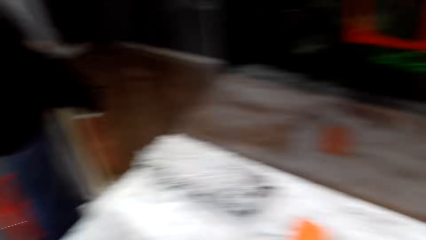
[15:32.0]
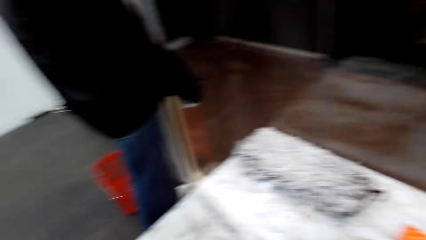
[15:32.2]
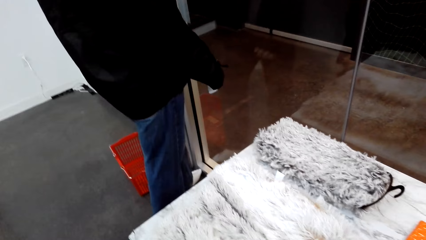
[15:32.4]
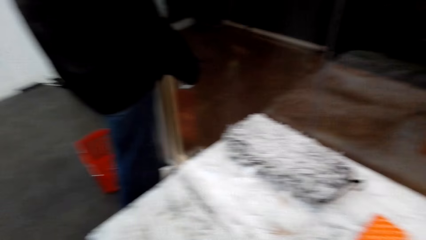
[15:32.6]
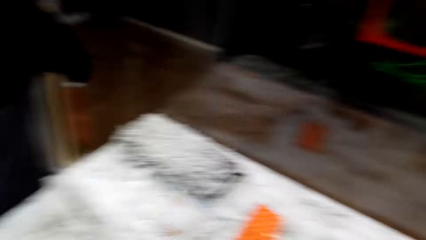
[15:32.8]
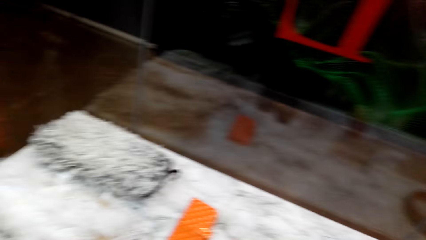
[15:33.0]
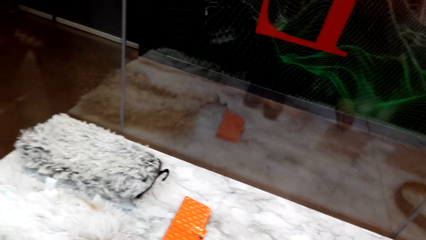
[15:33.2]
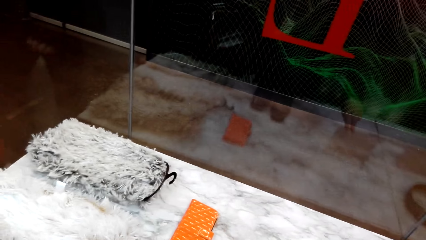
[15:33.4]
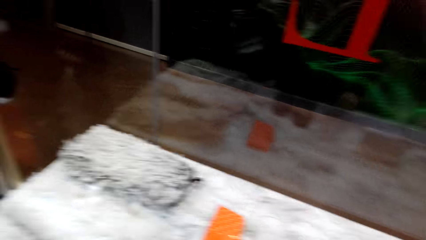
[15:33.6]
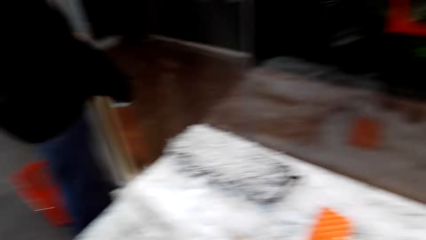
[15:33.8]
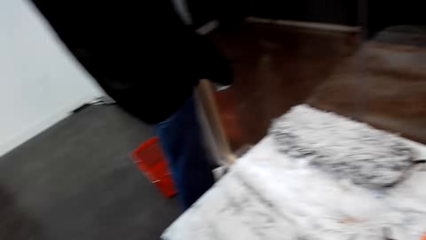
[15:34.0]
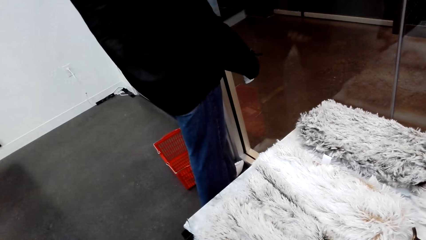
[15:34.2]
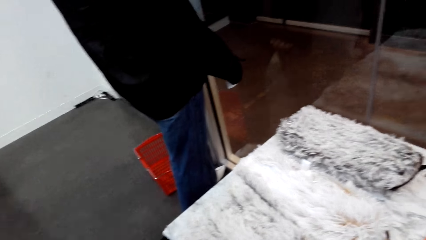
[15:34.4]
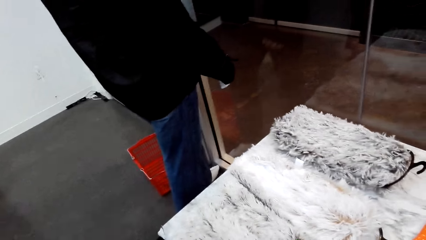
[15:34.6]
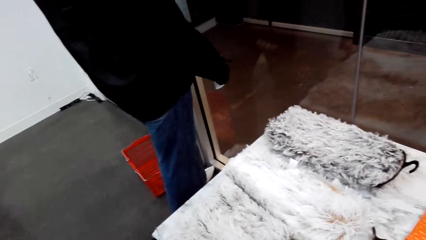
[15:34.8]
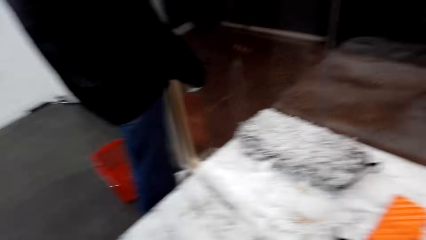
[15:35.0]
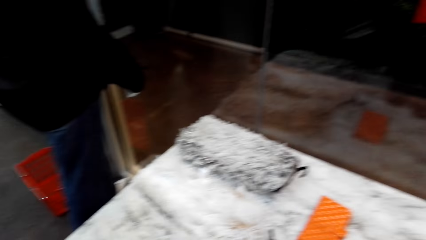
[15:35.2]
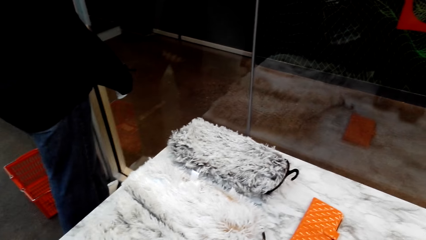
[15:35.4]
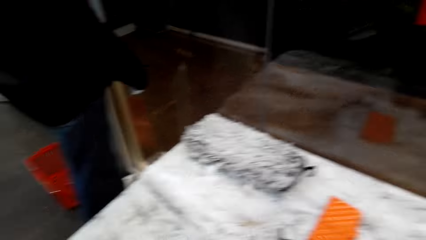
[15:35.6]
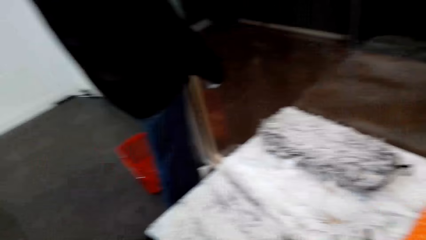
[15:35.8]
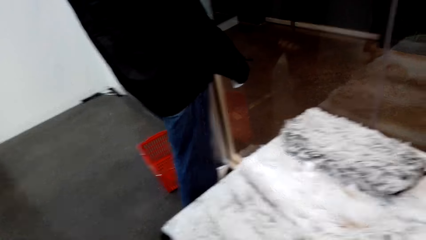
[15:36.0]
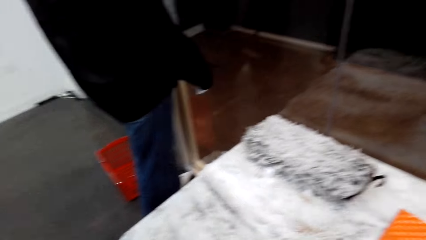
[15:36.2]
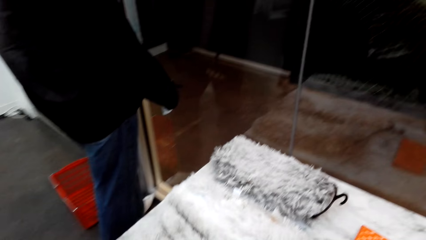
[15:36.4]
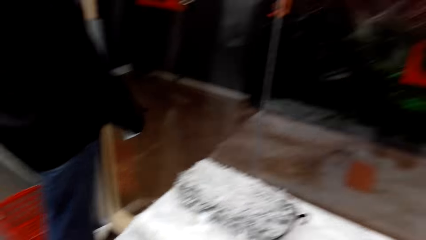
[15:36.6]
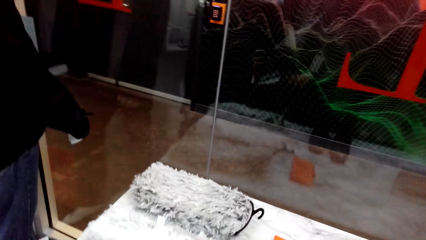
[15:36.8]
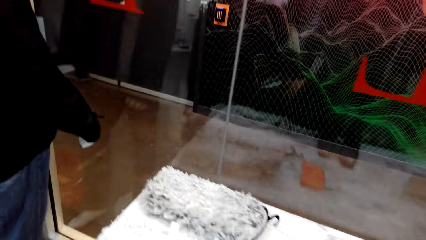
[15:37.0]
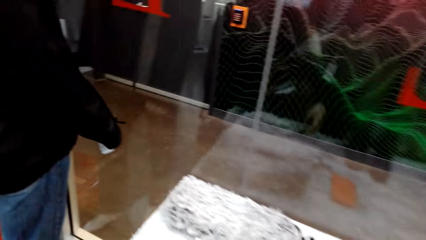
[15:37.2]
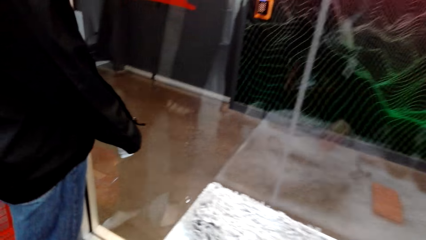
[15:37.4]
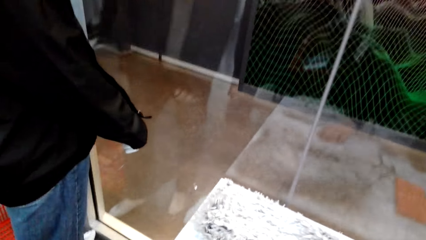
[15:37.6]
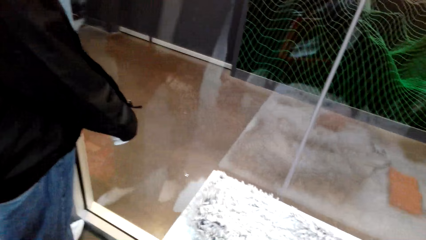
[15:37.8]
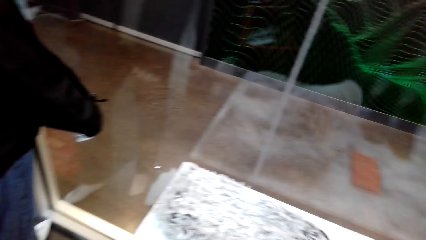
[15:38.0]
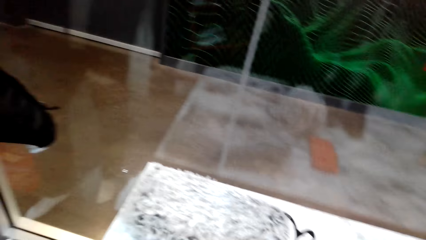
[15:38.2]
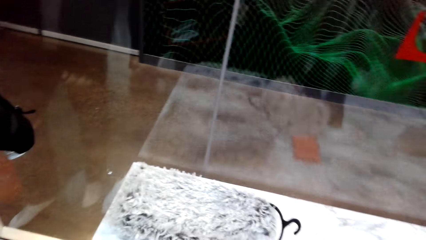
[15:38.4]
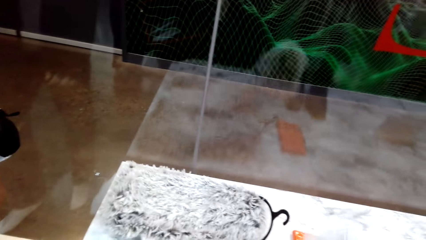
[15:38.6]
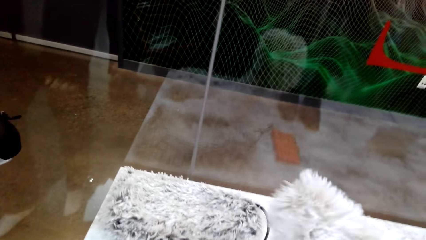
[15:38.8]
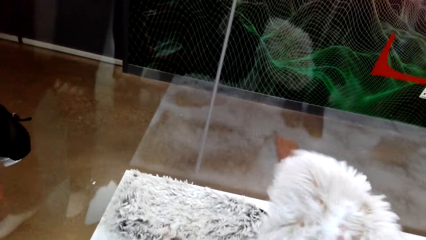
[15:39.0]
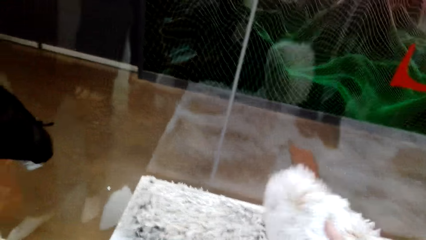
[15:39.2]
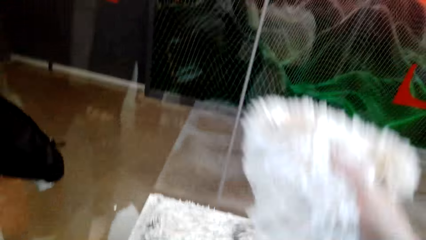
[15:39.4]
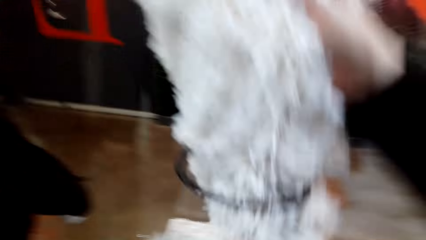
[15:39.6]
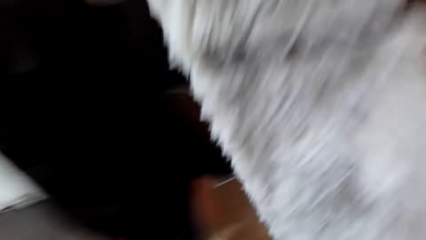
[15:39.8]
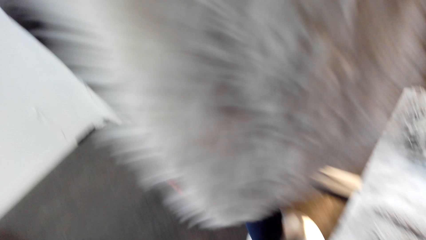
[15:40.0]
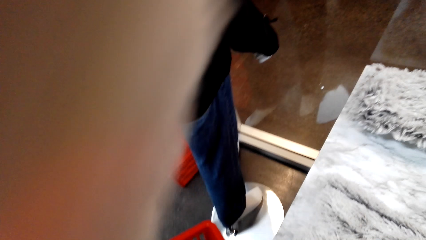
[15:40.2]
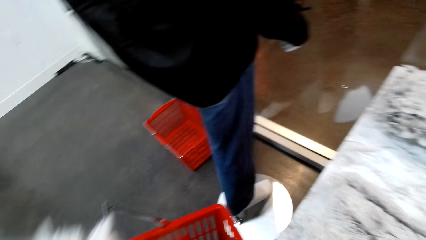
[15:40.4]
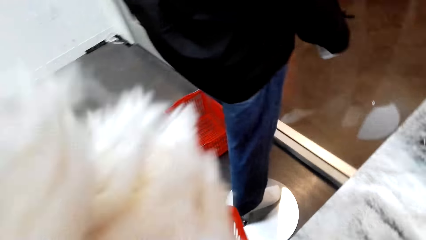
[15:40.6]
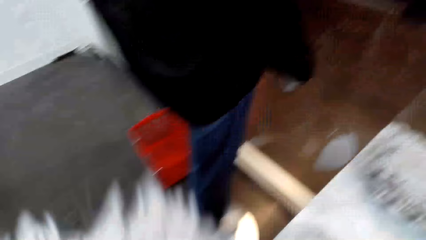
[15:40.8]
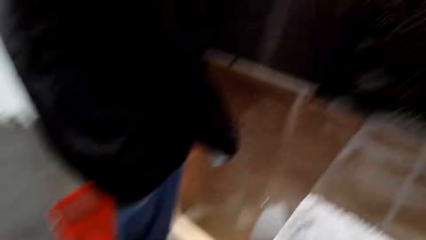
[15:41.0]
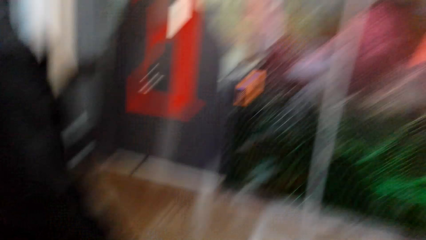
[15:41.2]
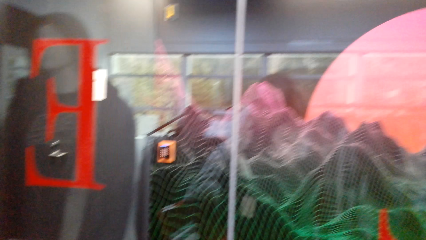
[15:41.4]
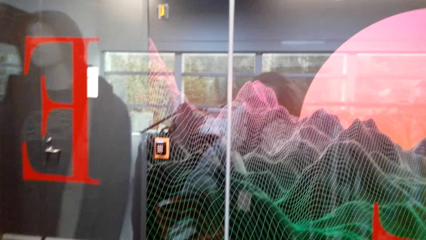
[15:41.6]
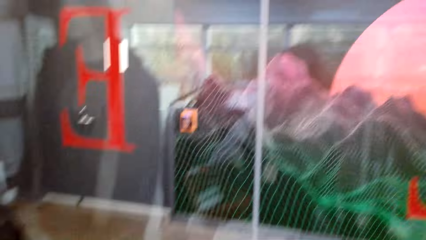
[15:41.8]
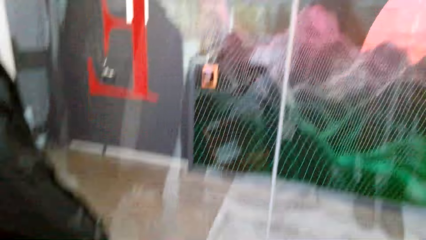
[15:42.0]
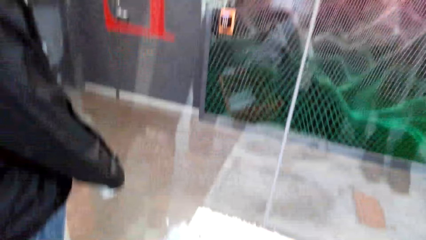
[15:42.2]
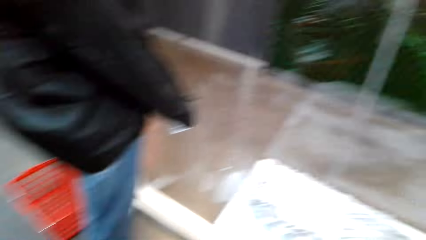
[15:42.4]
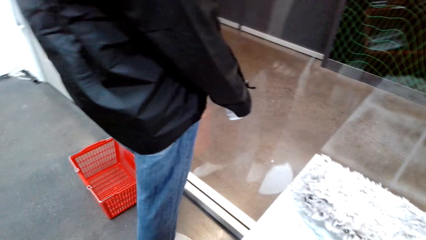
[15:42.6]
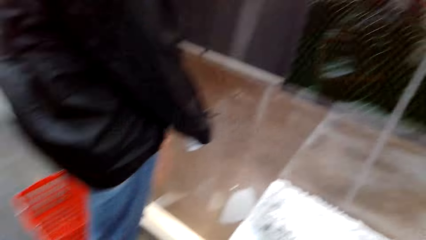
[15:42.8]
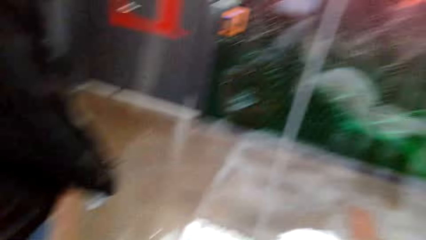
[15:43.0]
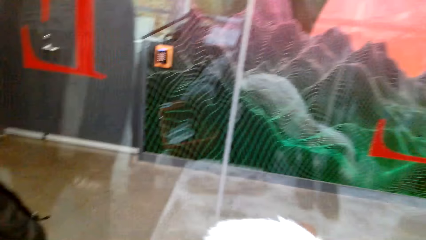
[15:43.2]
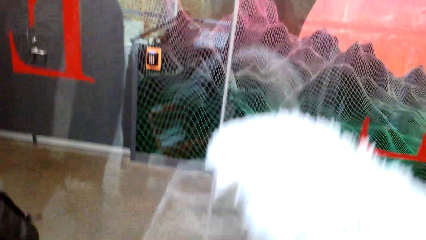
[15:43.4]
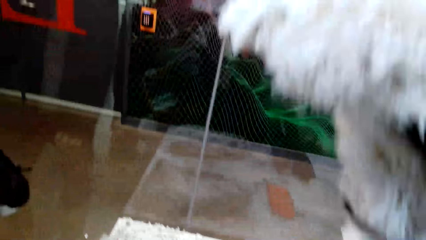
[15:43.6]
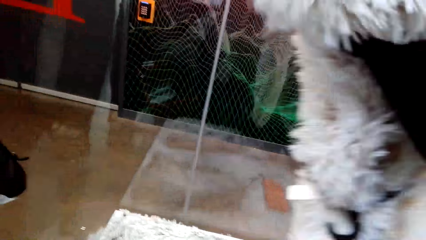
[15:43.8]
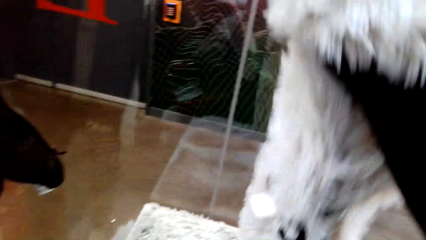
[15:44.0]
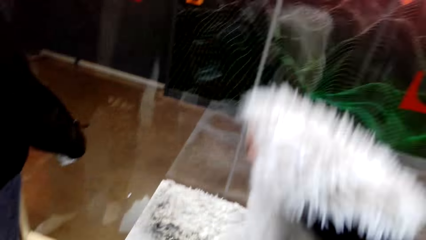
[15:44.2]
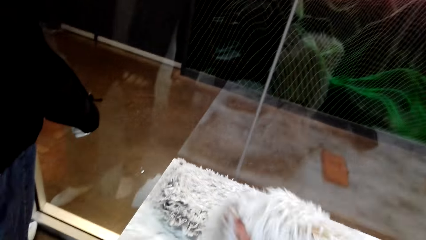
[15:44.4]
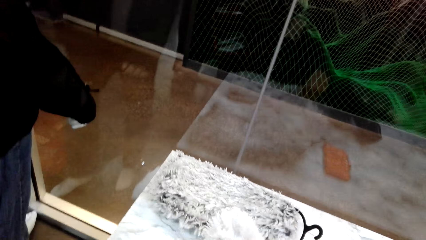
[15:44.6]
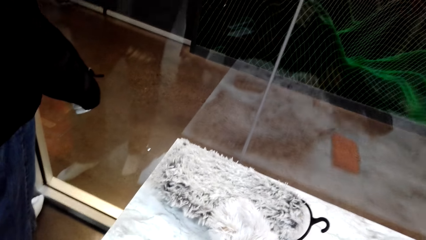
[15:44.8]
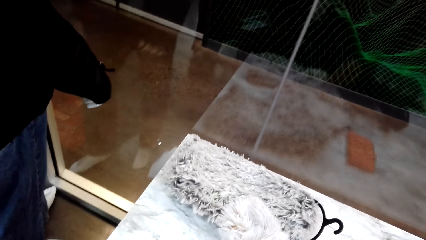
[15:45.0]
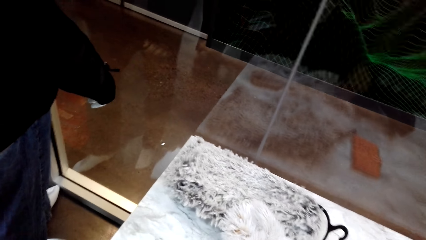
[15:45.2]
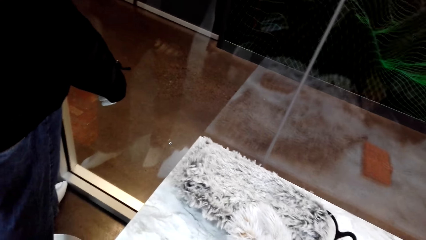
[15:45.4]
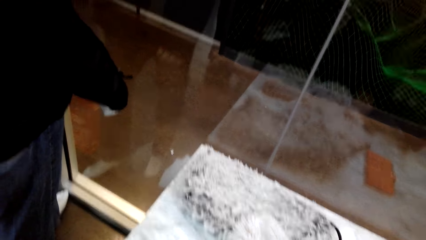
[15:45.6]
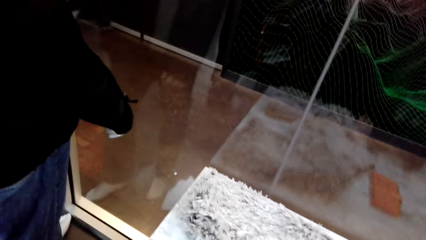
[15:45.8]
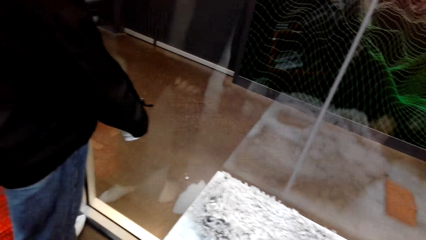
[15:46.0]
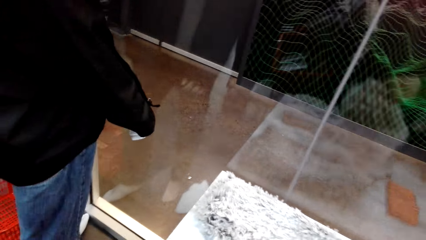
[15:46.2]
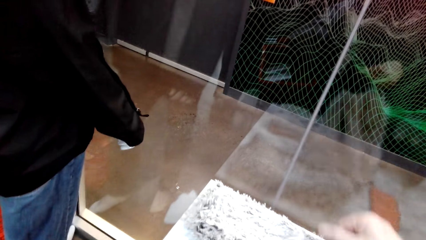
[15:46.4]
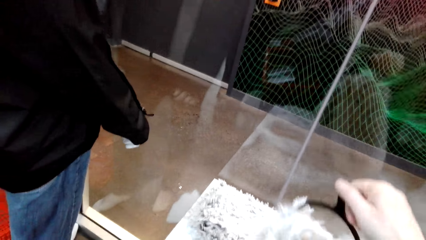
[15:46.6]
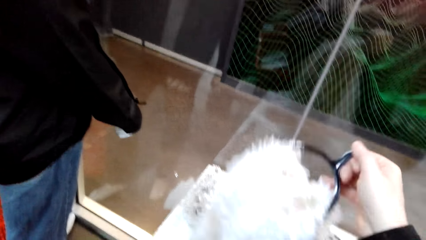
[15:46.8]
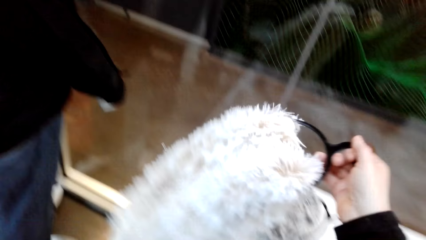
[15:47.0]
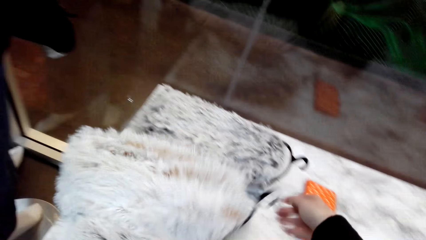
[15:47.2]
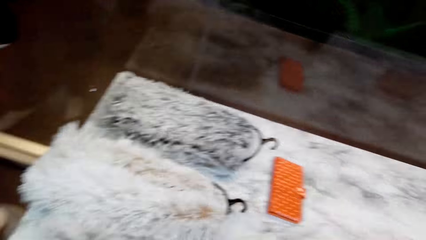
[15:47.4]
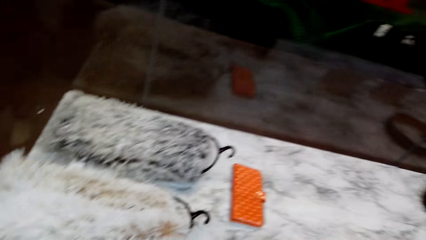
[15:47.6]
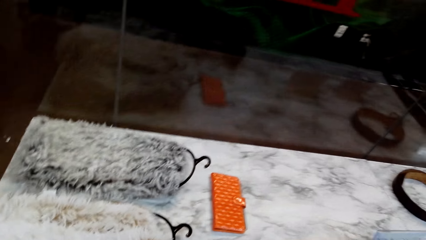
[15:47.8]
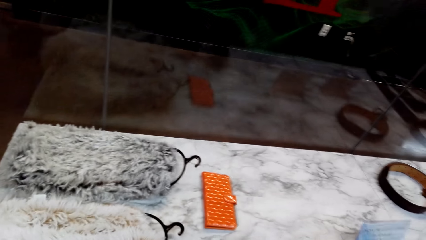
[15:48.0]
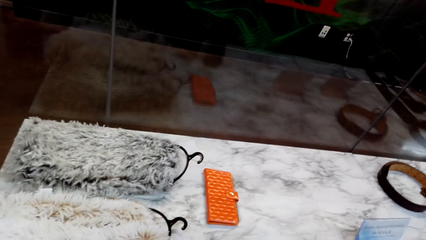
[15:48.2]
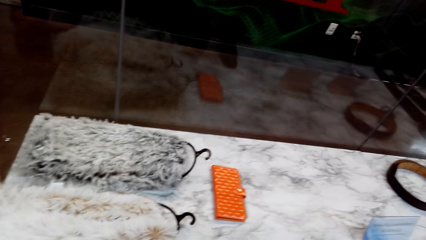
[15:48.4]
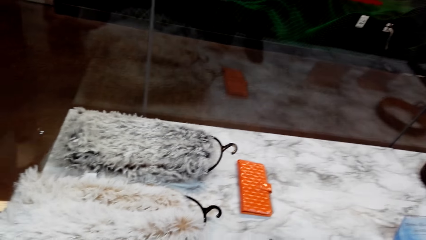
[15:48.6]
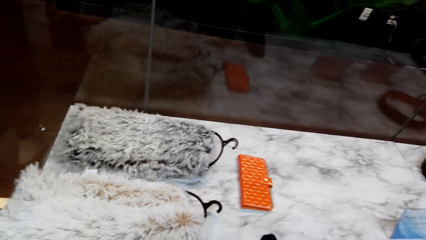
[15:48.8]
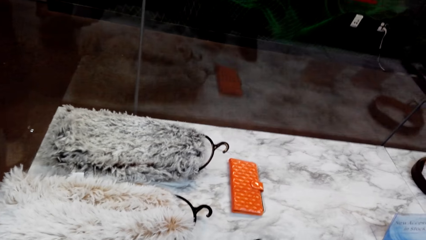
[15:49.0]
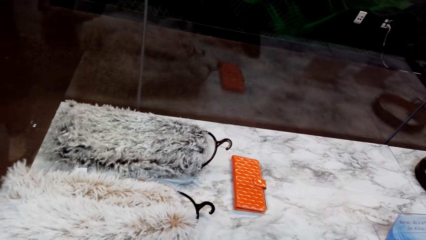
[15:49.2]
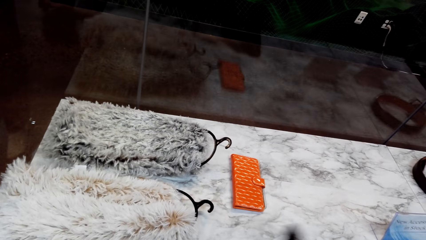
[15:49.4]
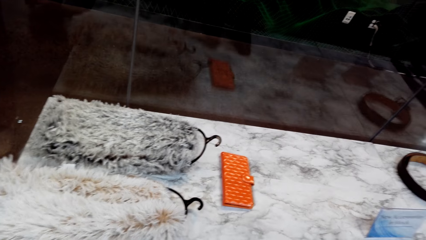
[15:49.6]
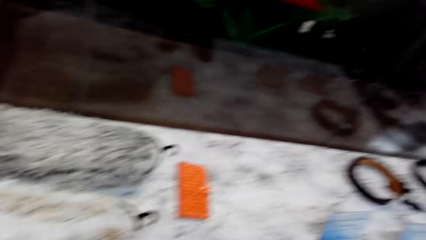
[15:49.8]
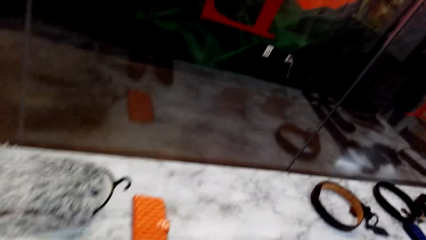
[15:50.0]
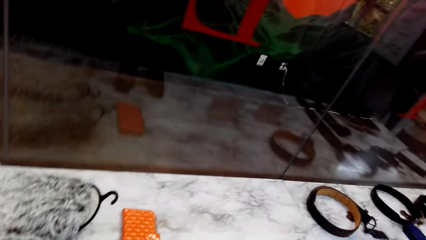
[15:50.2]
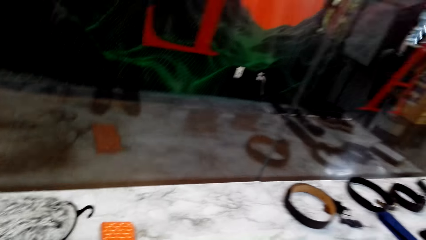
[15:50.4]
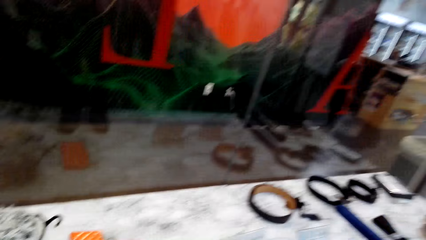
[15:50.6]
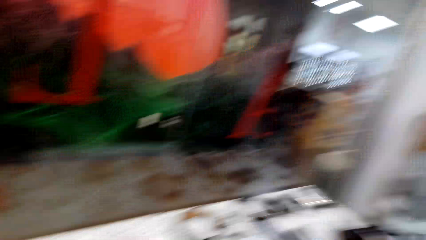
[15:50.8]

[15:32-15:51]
The camera wearer walks around in the clothing store. They look around the room. They pick up something on the table. They hold a cloth in the store. They stand in the store. They put down the cloth on the table.
